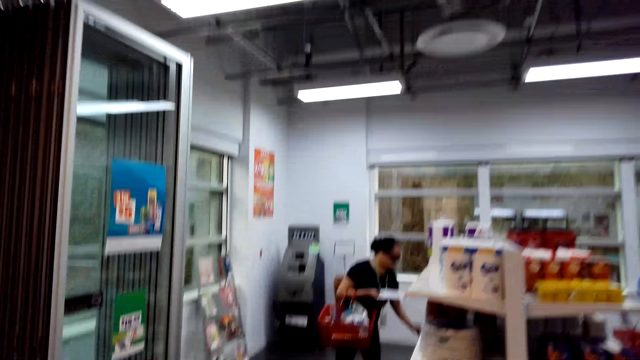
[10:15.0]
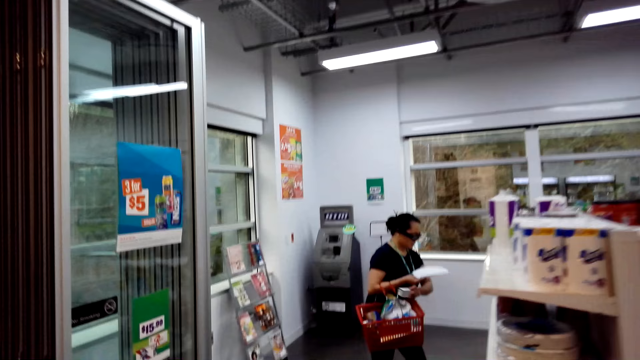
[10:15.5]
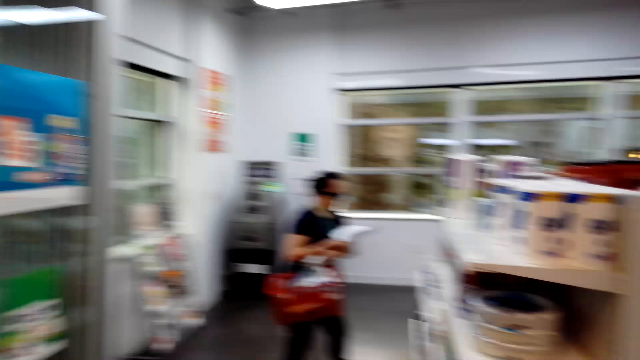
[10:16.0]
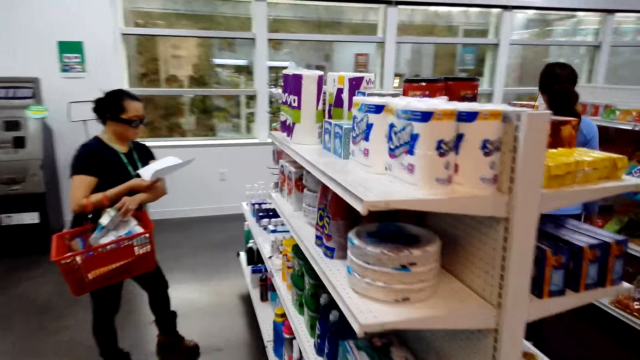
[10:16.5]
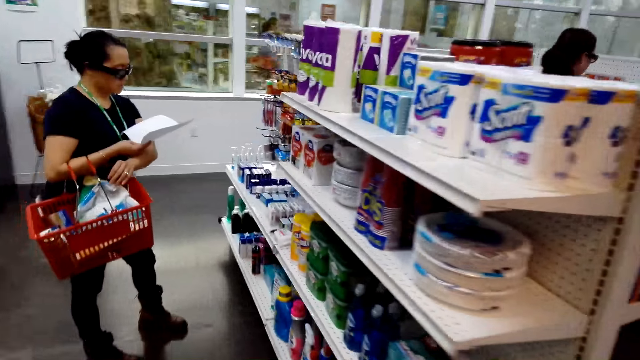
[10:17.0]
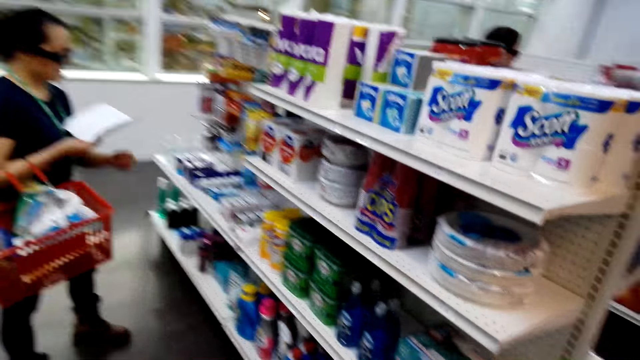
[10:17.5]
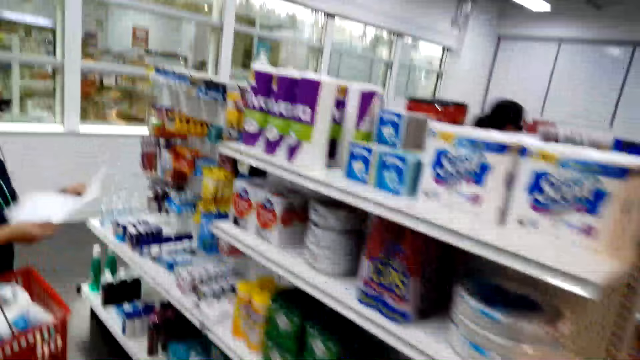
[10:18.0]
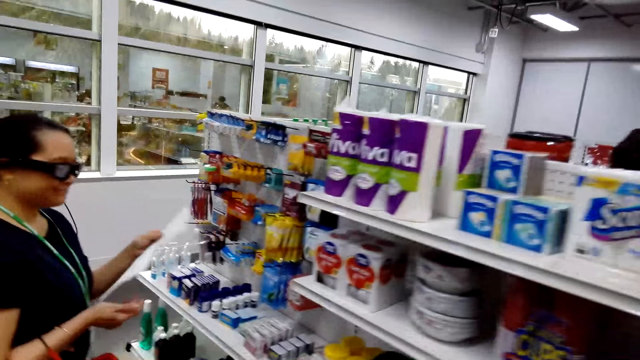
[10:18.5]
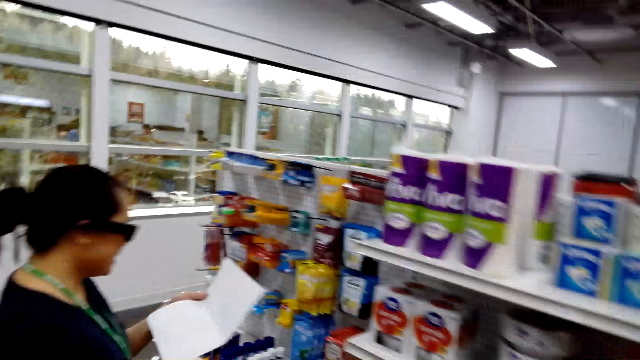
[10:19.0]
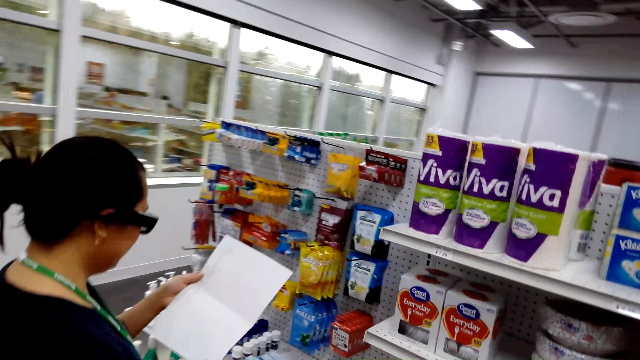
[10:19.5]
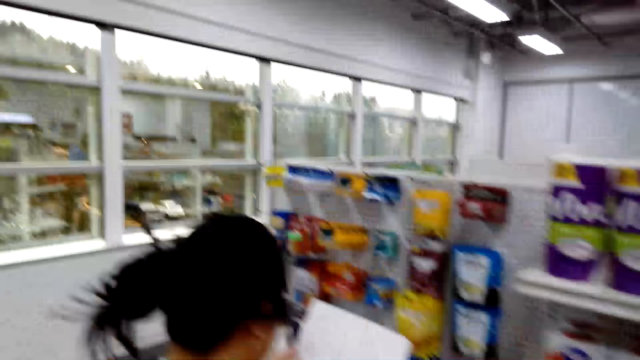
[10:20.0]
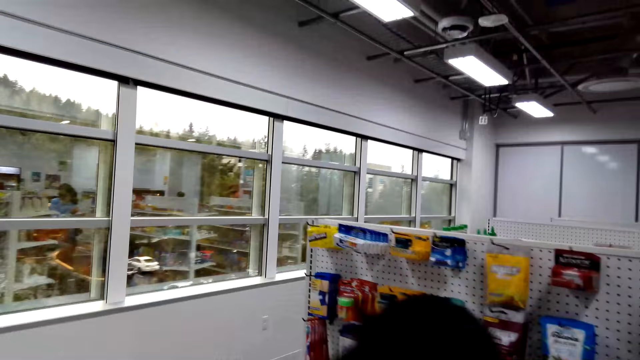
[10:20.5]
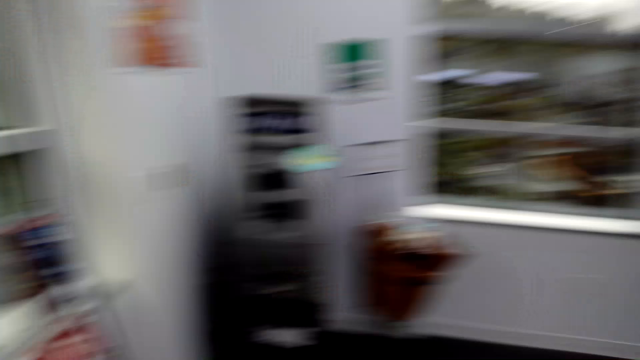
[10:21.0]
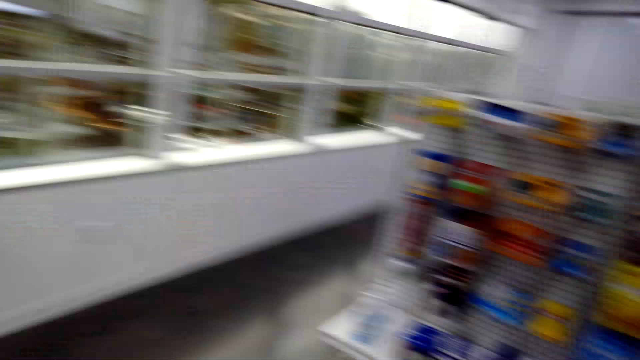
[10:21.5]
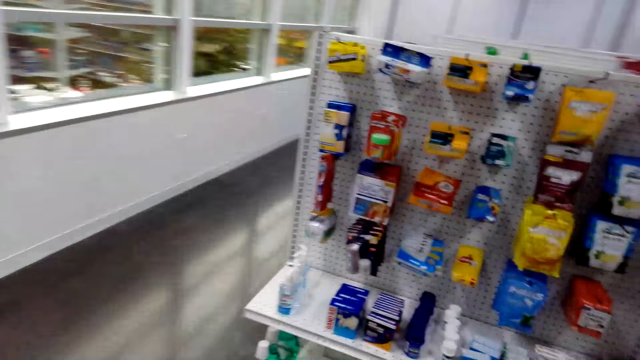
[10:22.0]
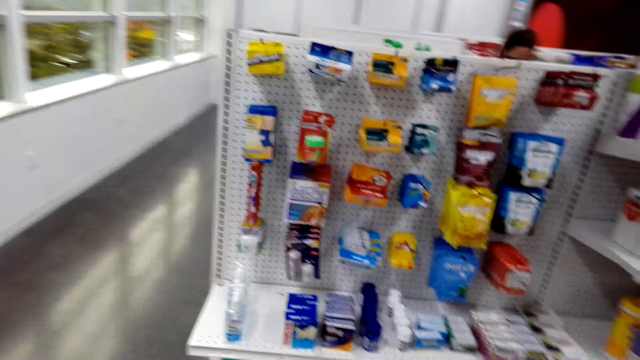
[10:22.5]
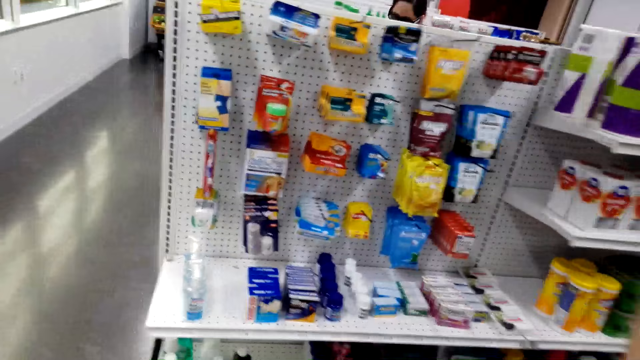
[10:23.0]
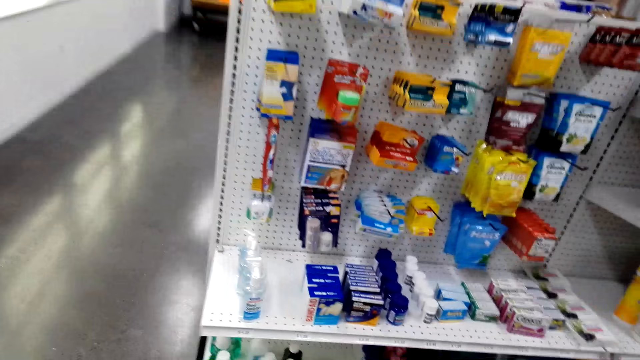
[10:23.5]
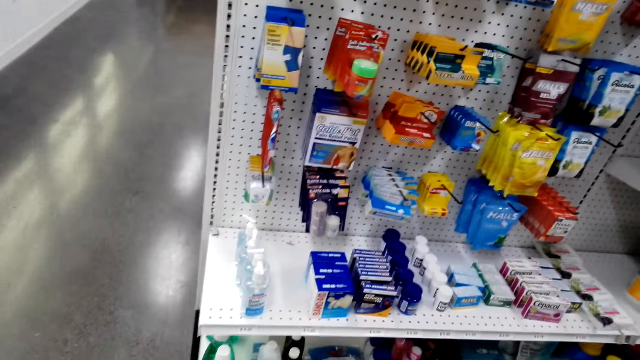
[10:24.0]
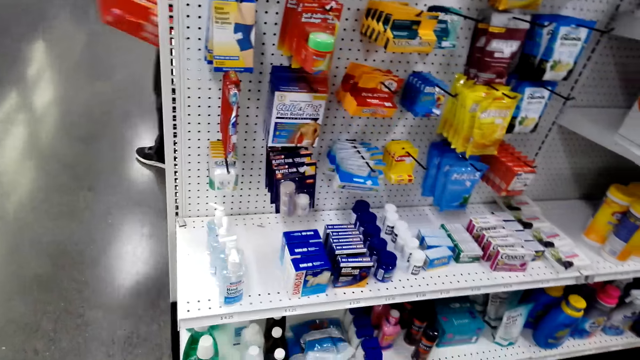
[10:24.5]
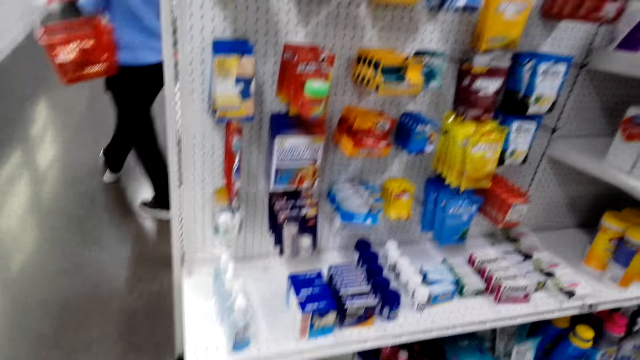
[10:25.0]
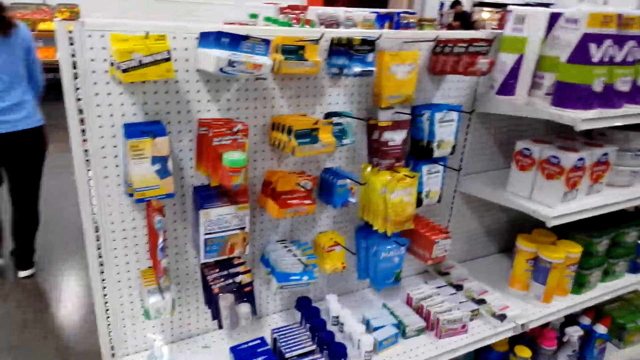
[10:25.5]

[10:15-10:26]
A woman carries a shopping tray, carries a shopping list and stands in the store. The woman reads a paper in the shop and stares at the camera wearer. The camera wearer dialogues with the woman. They stare around the shop.

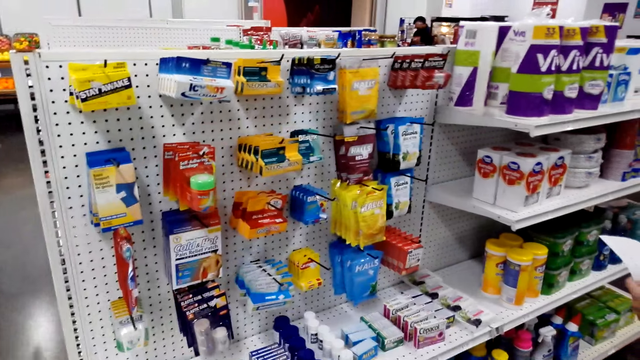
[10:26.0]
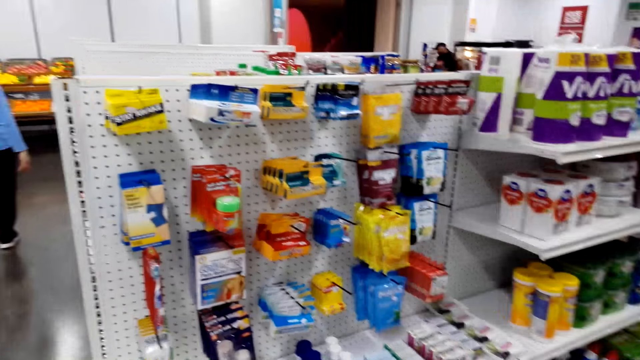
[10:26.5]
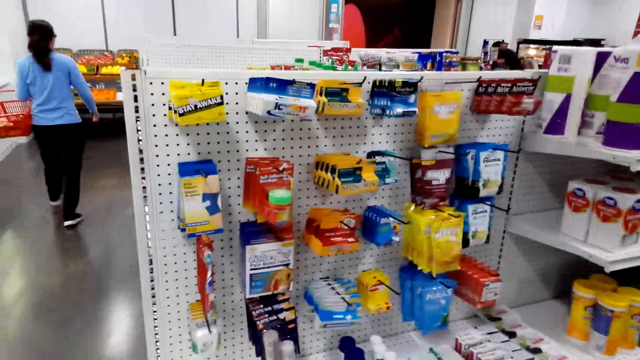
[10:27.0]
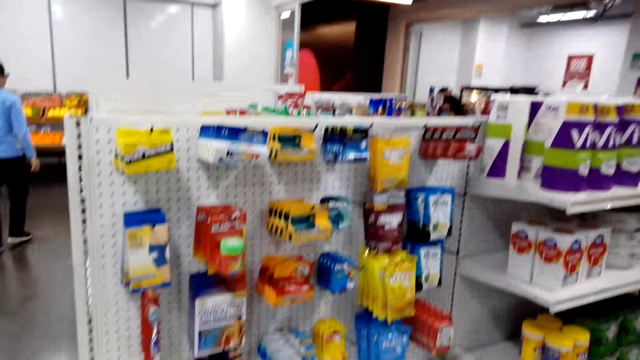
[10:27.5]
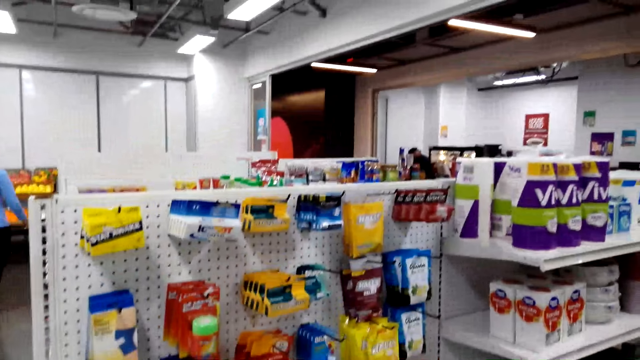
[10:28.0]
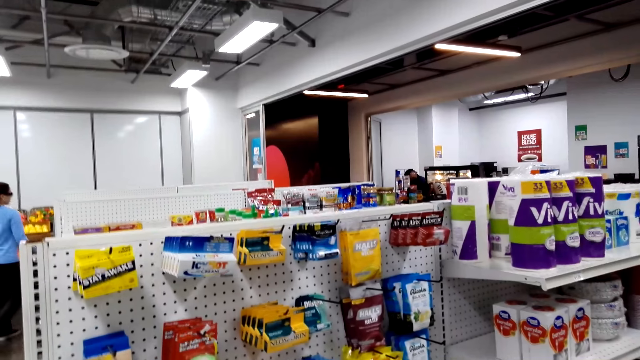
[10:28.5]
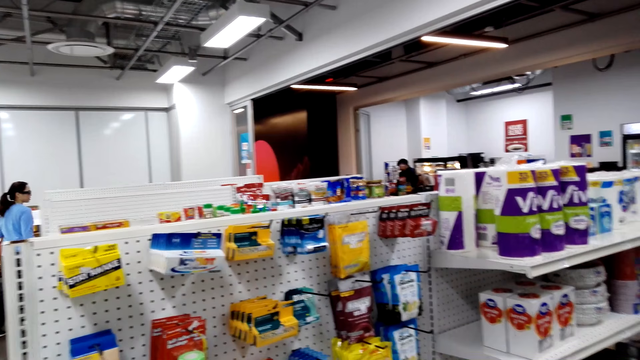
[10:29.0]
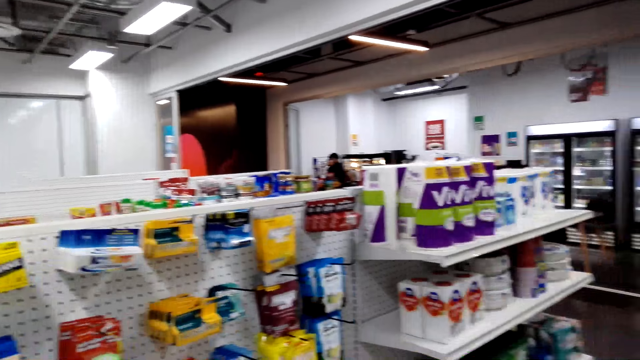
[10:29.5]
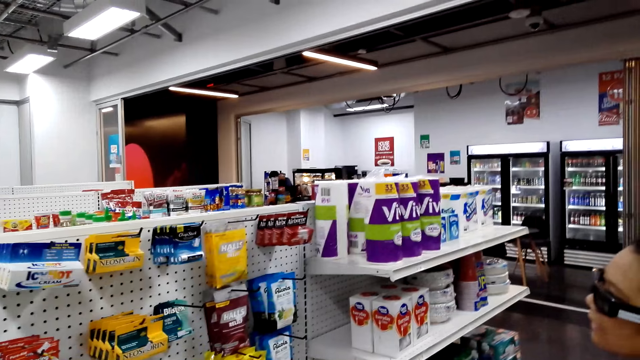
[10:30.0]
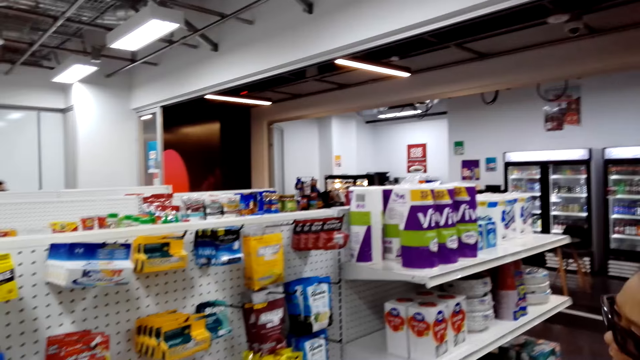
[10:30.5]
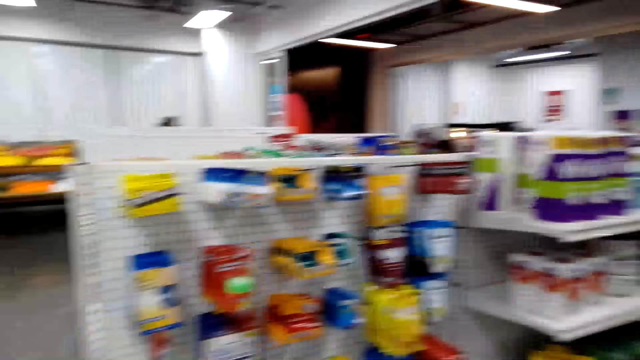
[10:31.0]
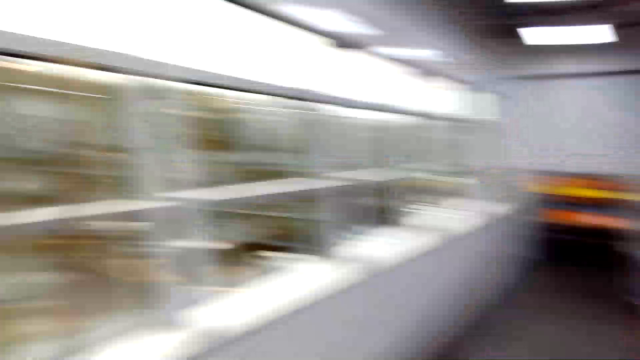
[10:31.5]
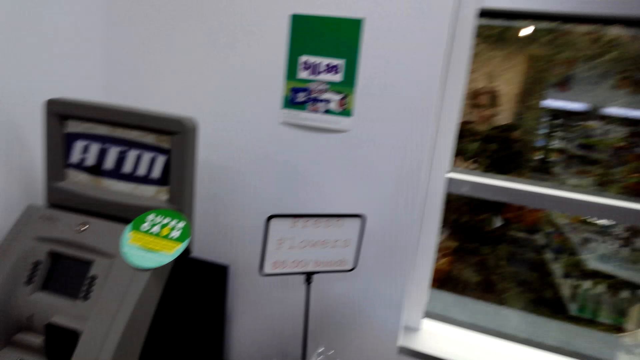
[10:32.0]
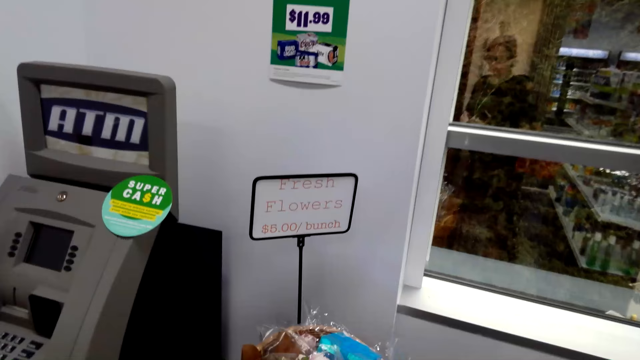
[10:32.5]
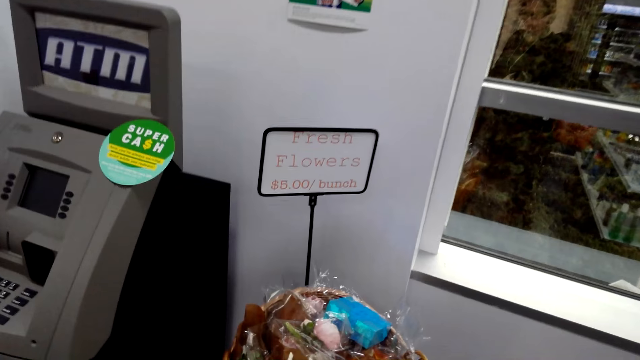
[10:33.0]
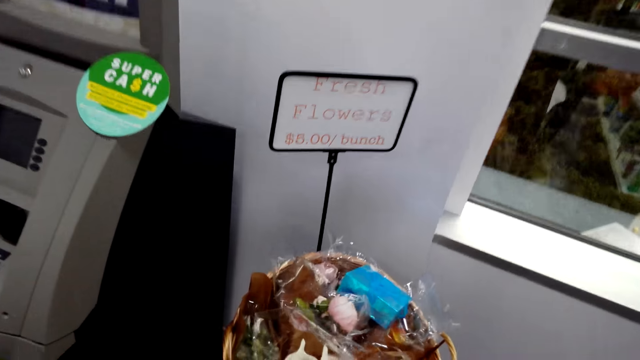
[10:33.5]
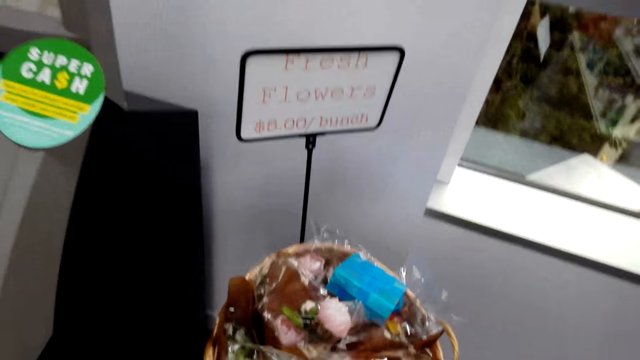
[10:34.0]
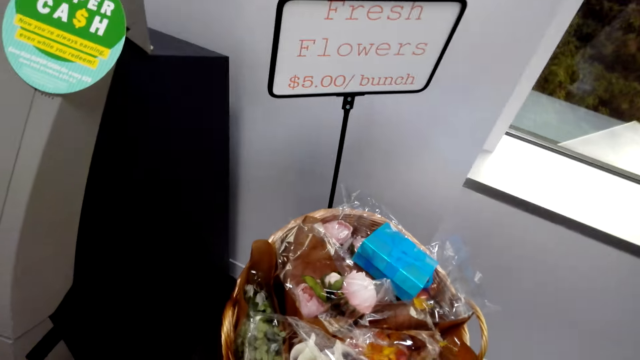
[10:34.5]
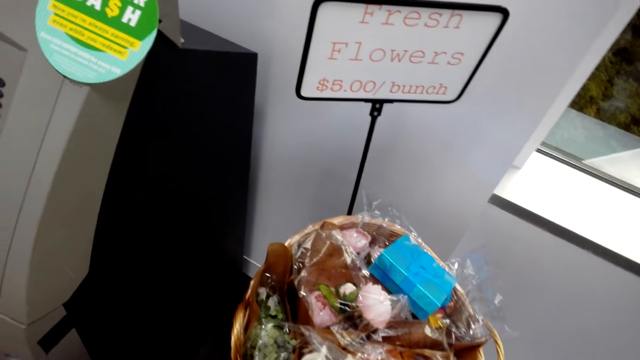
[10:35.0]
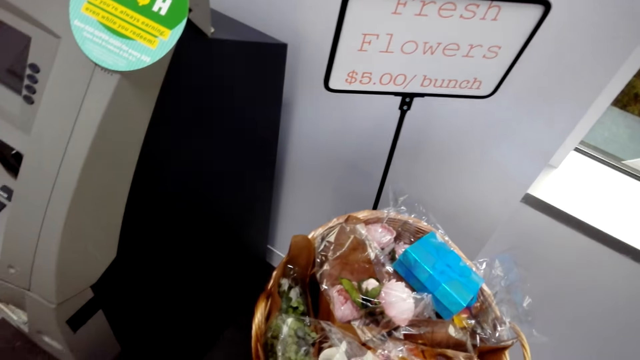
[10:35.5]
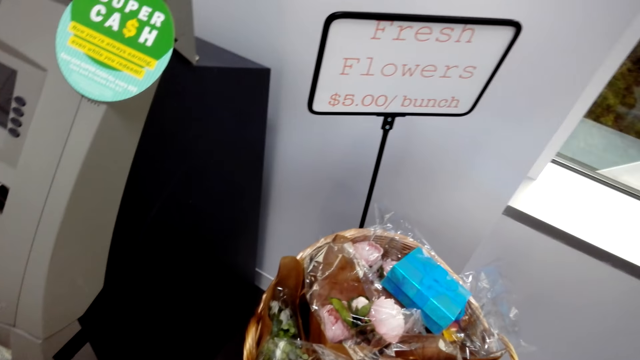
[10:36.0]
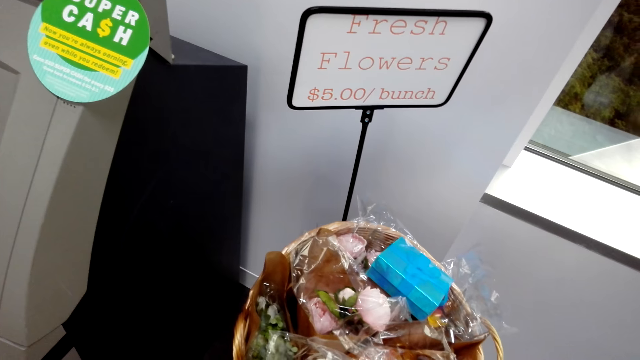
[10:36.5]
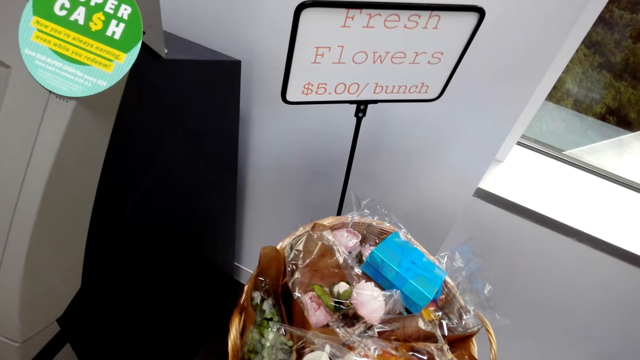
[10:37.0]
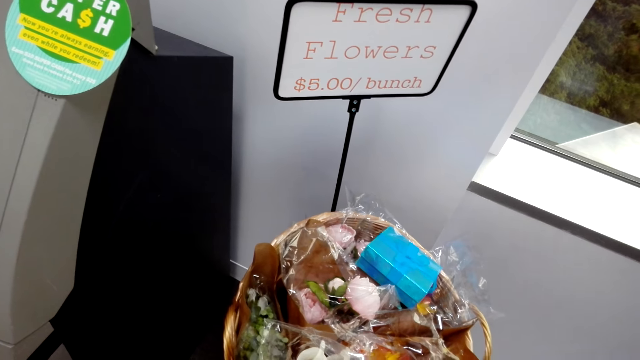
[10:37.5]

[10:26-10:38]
The camera wearer stands in the store. They pick flowers.
